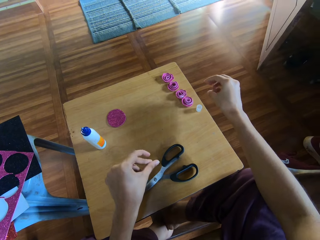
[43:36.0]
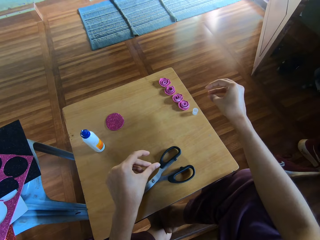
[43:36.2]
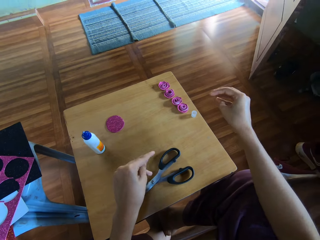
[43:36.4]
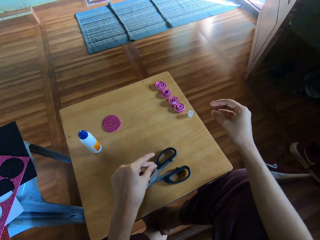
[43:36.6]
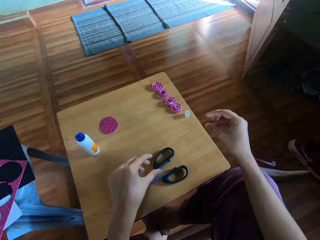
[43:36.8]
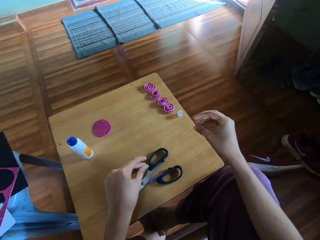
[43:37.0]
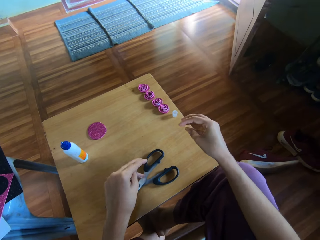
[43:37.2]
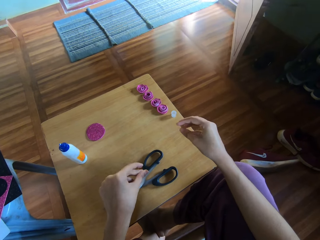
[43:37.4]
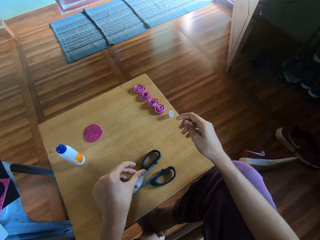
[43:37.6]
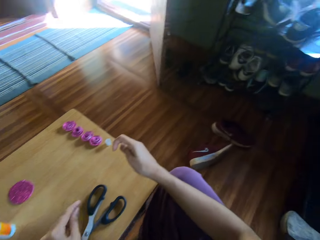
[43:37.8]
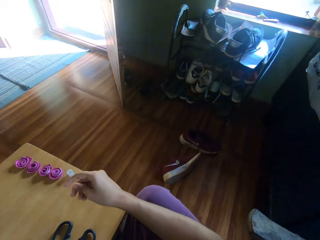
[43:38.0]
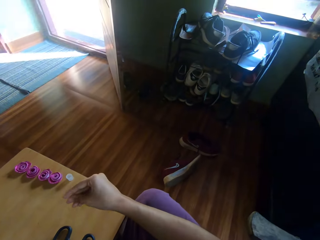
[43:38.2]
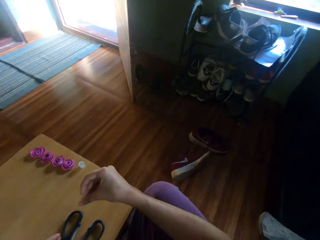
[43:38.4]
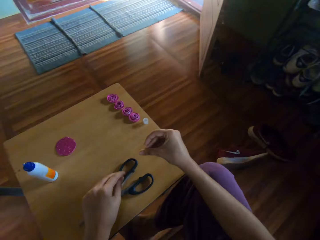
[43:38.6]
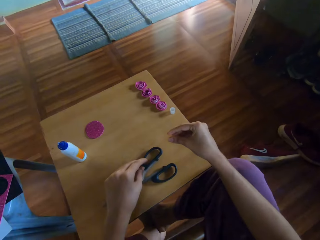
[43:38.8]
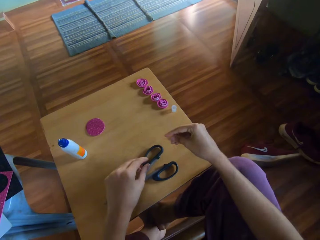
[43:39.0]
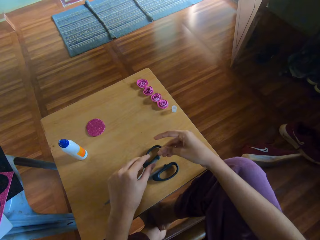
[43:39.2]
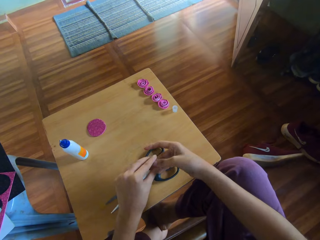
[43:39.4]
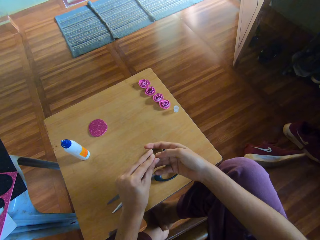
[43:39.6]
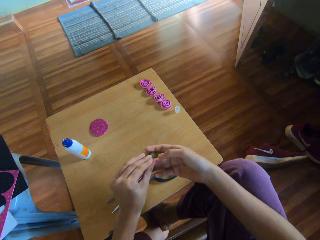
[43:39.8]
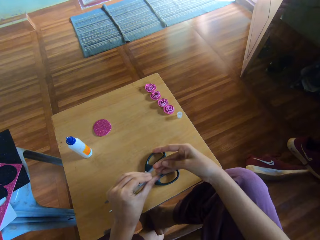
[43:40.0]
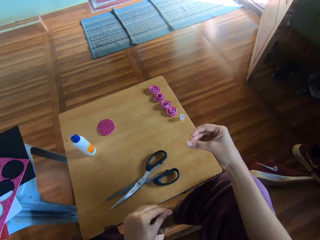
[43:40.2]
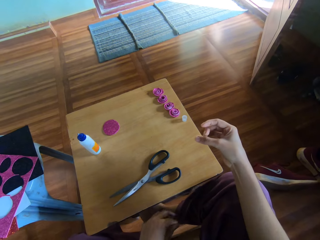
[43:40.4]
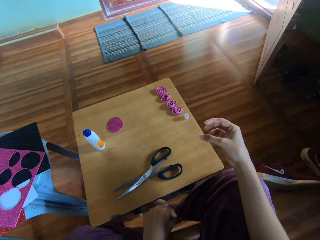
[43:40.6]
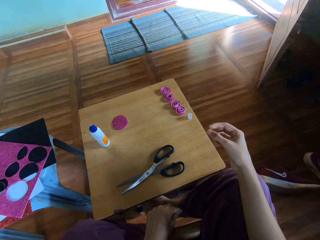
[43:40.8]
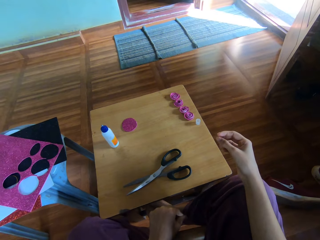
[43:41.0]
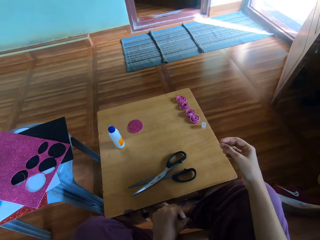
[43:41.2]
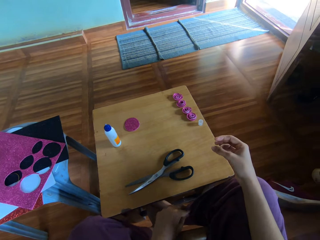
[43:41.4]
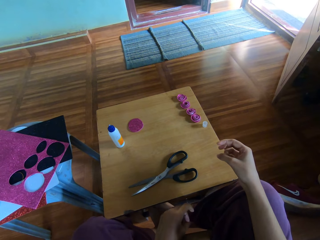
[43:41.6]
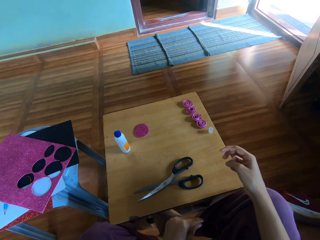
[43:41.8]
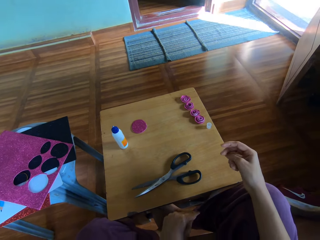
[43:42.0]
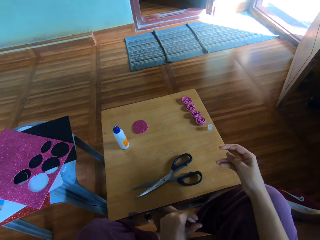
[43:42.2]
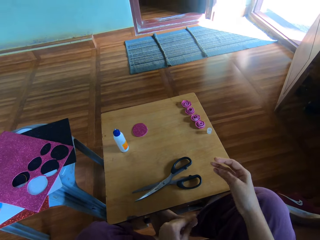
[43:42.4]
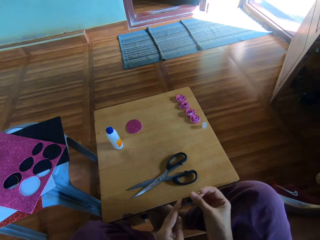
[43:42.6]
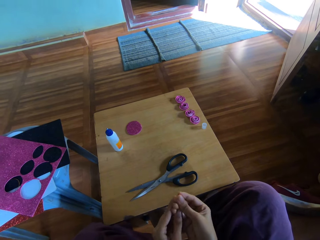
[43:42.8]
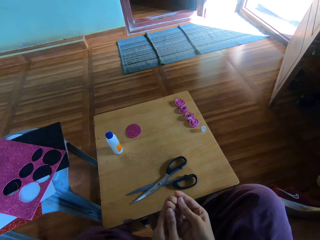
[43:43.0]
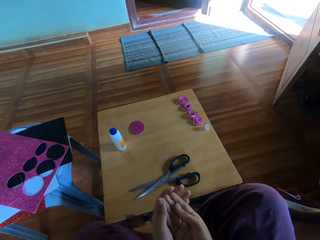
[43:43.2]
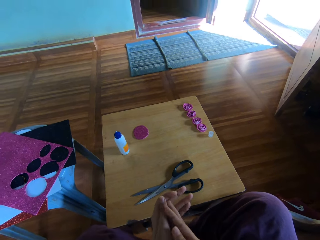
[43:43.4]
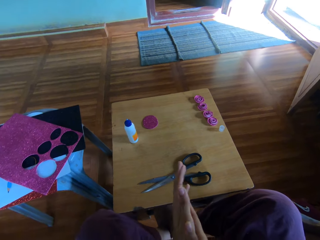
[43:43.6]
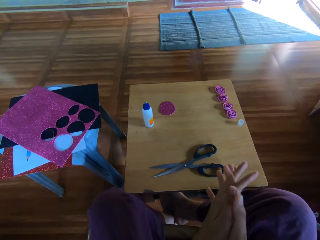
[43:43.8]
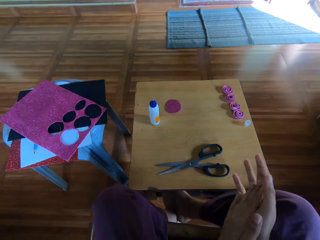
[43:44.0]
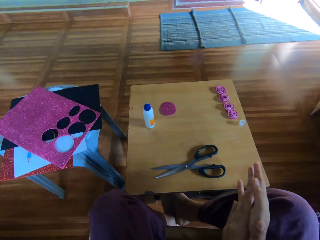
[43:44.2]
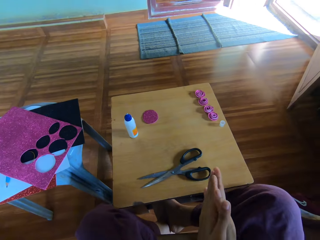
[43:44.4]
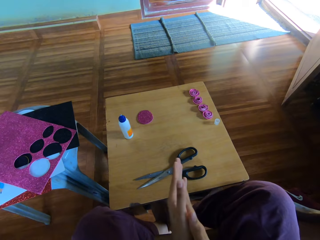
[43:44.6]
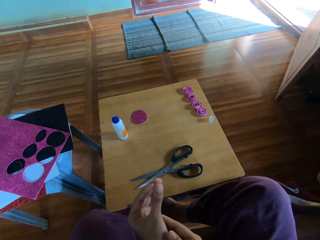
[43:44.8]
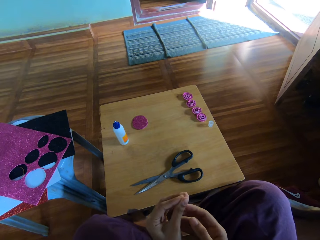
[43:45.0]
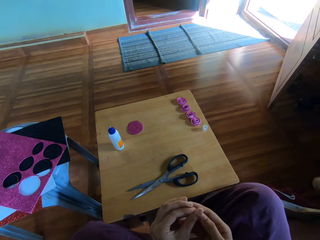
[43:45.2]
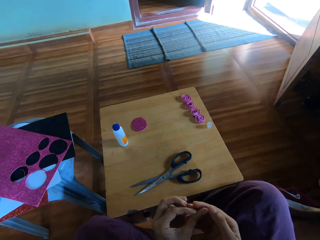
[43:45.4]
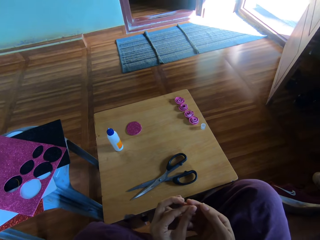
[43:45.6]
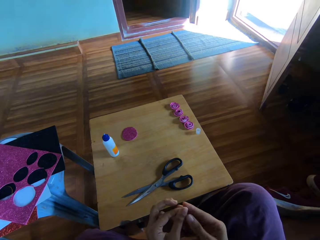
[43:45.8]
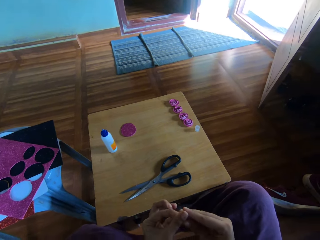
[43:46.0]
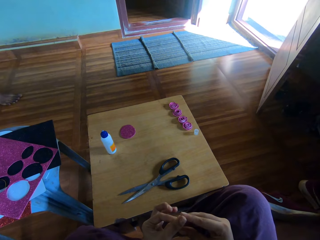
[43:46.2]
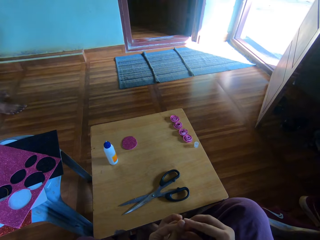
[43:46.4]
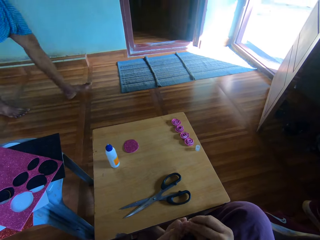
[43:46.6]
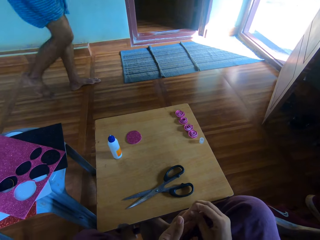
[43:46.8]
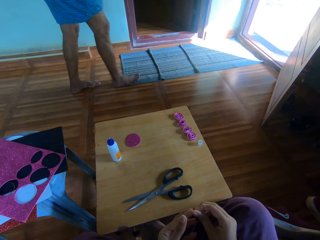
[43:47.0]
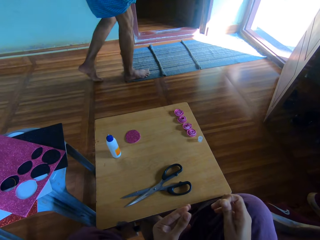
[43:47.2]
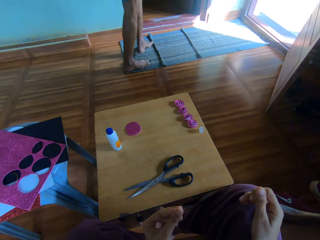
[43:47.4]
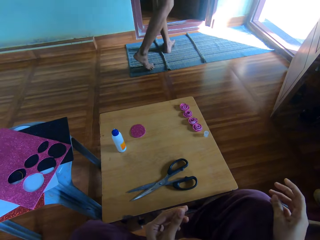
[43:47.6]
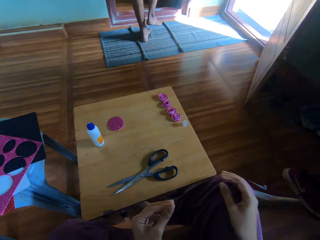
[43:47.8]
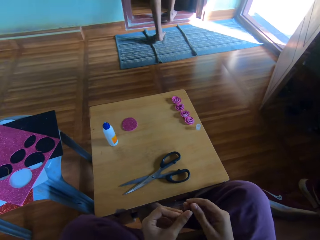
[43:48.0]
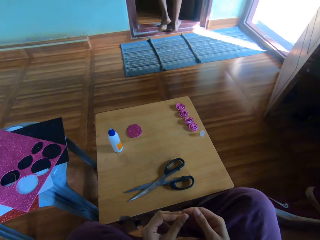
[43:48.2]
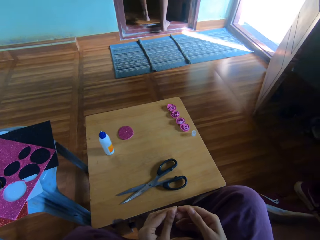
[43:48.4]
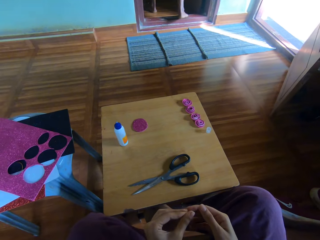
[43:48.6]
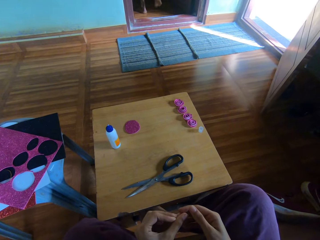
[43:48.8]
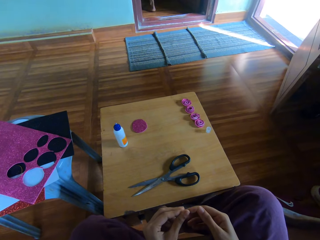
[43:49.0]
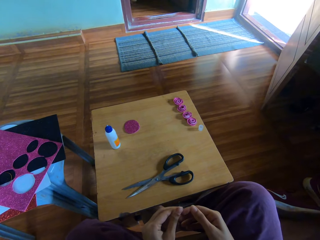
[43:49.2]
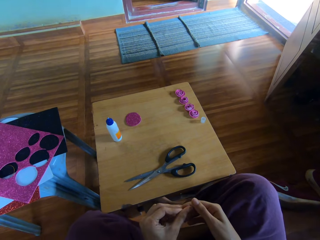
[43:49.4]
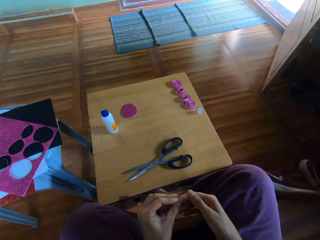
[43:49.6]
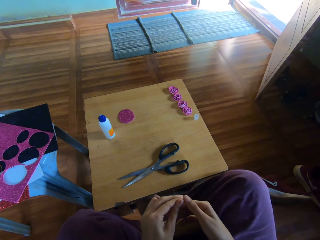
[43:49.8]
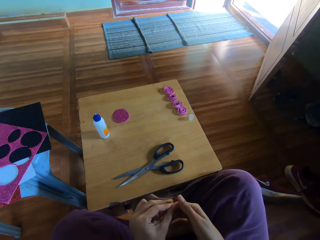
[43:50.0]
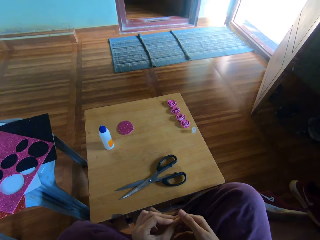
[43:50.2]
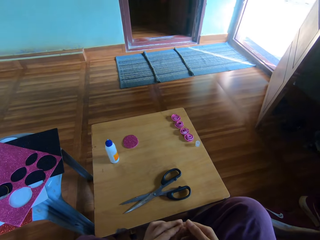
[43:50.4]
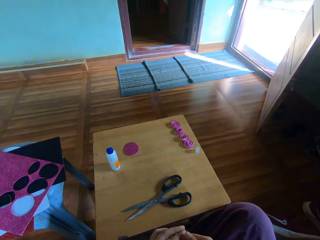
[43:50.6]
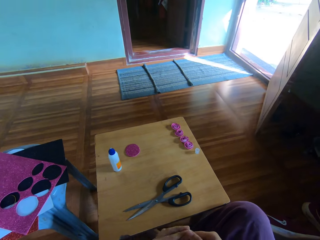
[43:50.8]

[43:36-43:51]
The camera wearer stares at the shoe rack. He touches the fingers. He rubs the fingers. He rubs his hands together. He moves the hands. He wipes the fingers. He rubs the palm. He rubs the fingers. A person walks towards the other room. The camera wearer rubs the fingers.

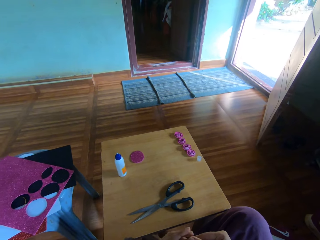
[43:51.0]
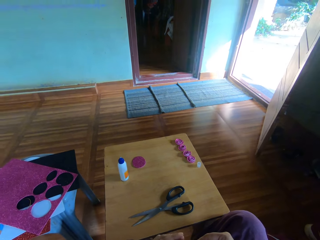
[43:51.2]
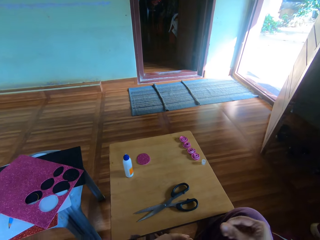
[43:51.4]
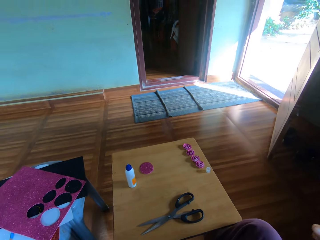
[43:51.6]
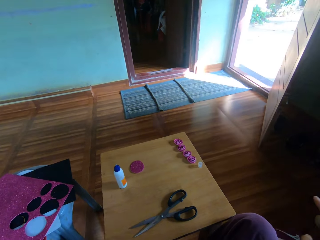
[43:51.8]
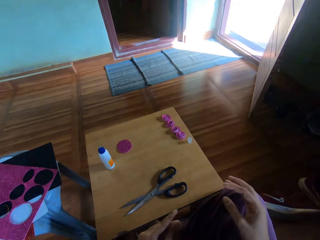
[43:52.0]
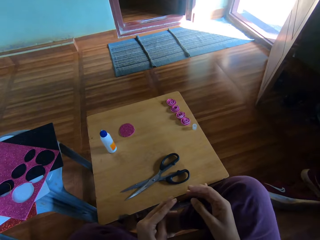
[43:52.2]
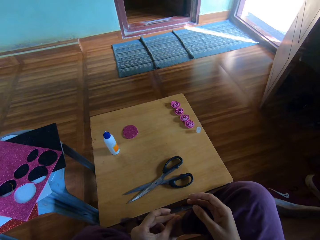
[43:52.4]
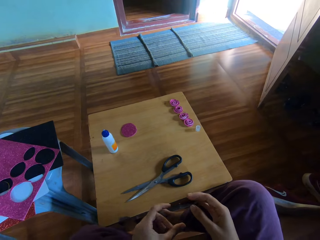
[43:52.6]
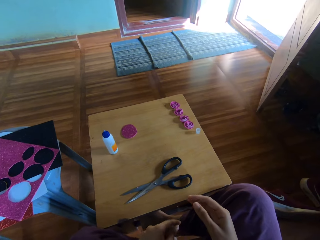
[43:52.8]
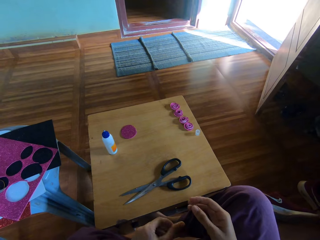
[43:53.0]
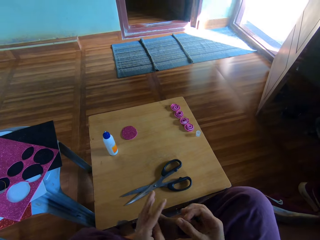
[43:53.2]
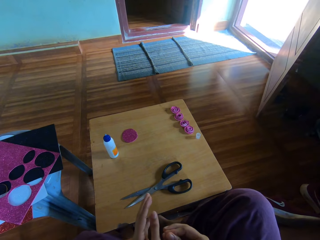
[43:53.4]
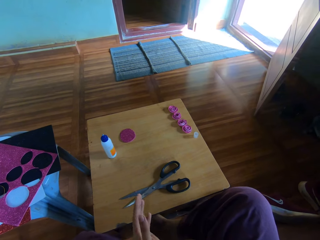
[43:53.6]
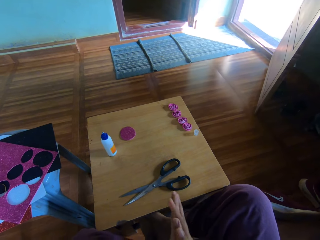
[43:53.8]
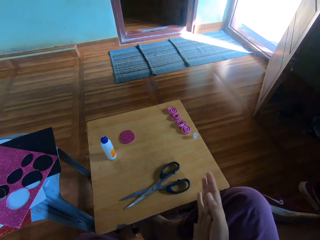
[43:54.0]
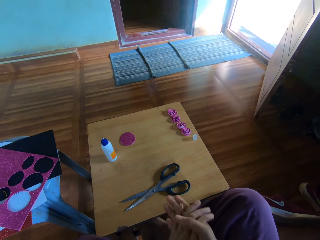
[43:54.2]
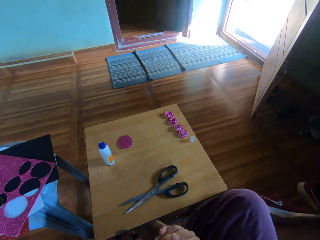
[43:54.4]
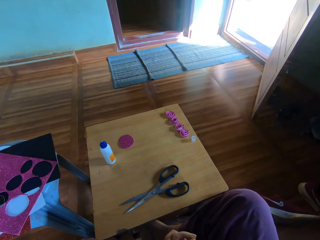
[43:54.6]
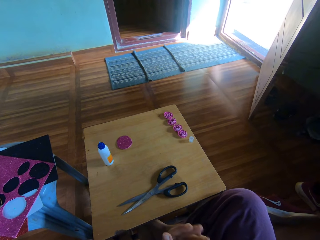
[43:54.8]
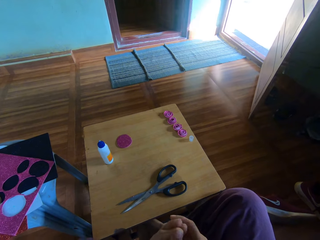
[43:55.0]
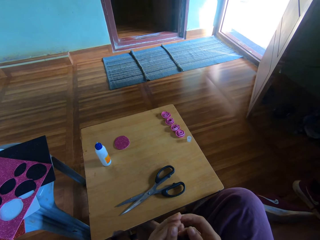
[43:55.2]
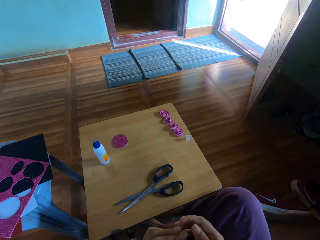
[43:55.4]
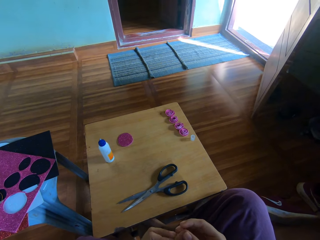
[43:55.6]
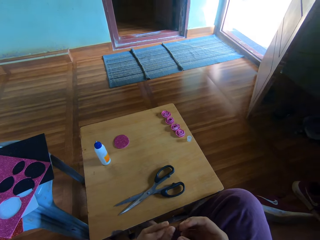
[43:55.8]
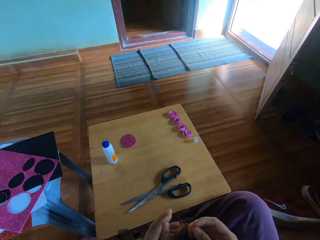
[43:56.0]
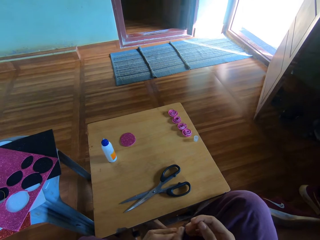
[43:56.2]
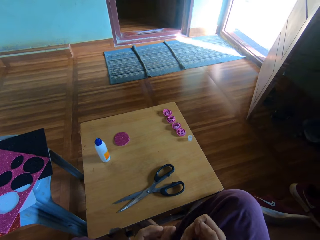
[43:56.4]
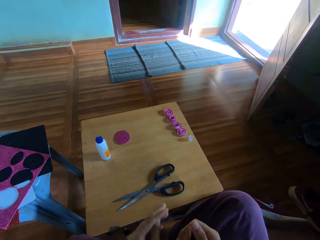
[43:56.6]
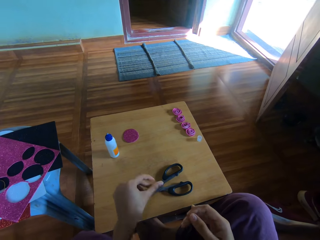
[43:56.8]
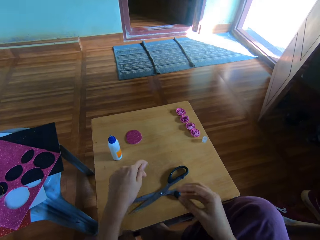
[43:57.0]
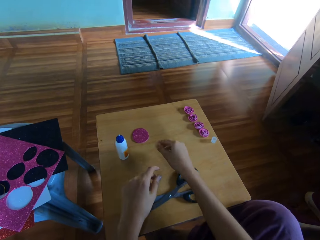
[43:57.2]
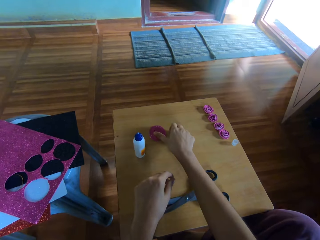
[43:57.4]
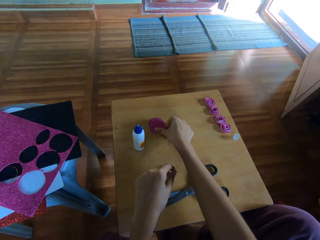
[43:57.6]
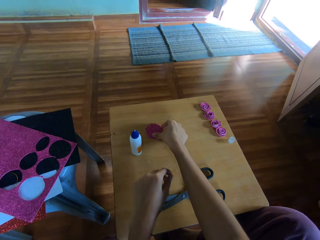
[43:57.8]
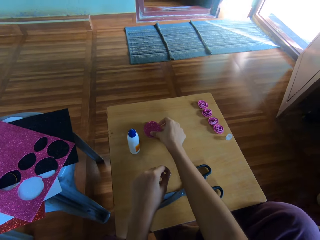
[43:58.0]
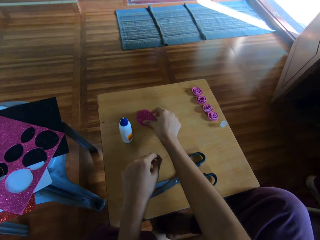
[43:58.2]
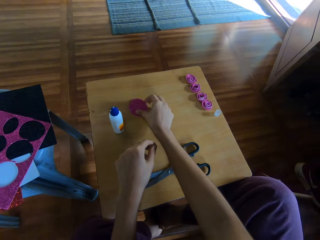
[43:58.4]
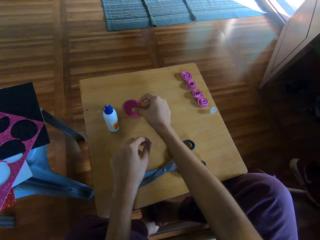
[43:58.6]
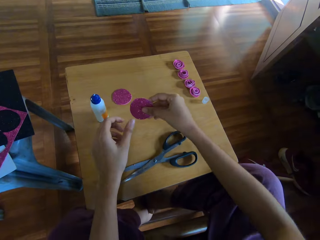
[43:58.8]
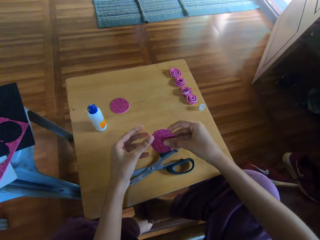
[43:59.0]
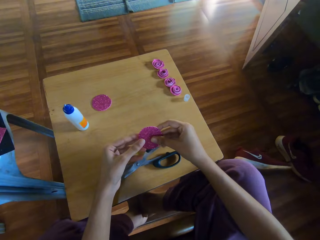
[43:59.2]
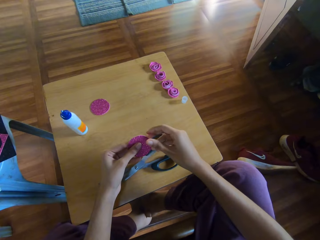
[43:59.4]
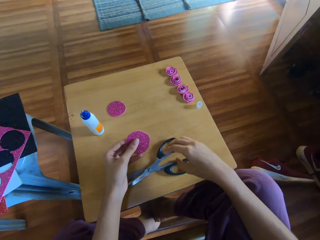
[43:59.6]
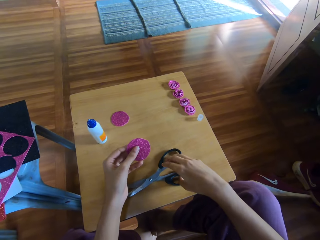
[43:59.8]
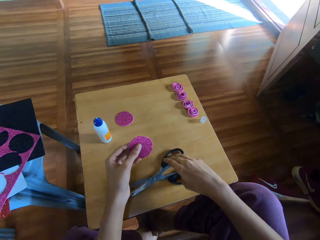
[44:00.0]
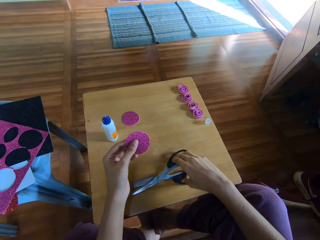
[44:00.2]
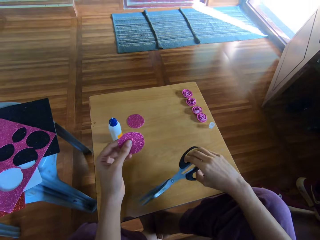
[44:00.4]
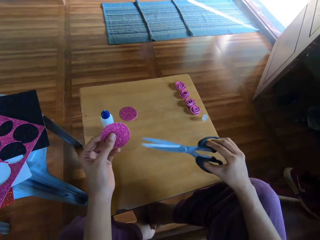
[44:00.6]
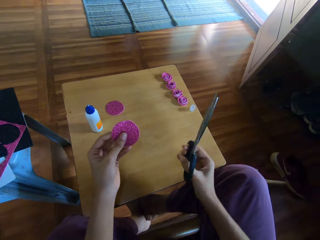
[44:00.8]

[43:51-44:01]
The camera wearer raises her right hand and lowers the hand. She rubs the fingers. She wipes the hand. She rubs the fingers. She moves the hands. She picks up a decoration paper from the table with her right hand. She holds the paper with both hands. She picks up a scissors from the table with her right hand.
